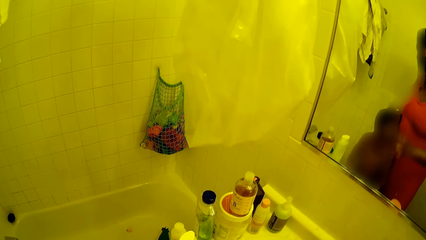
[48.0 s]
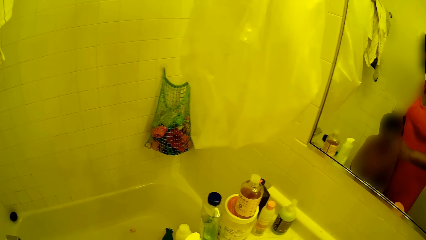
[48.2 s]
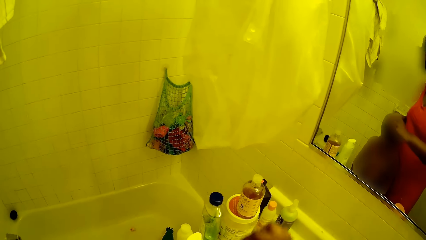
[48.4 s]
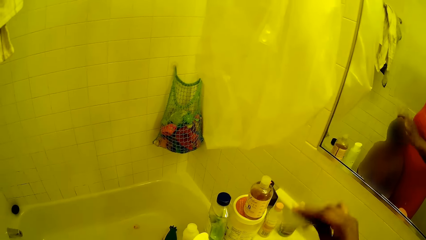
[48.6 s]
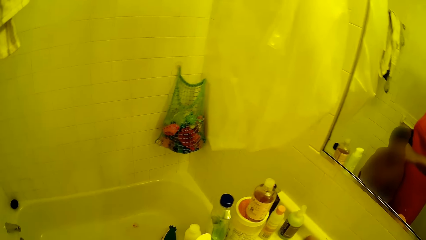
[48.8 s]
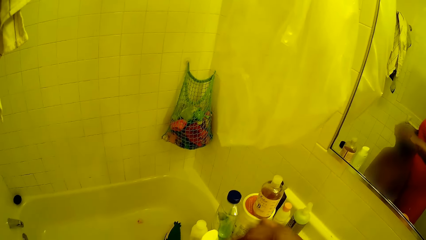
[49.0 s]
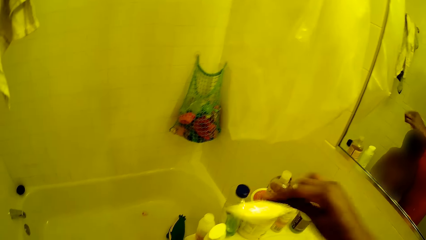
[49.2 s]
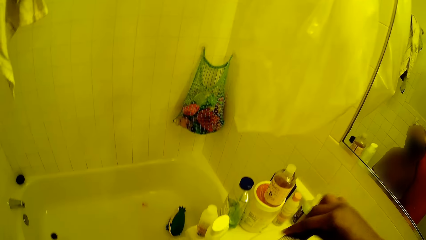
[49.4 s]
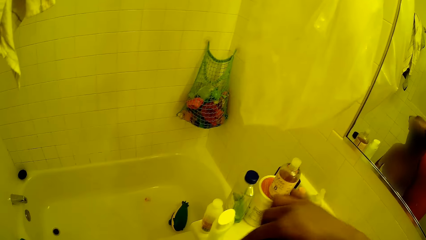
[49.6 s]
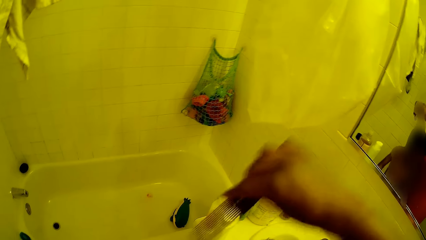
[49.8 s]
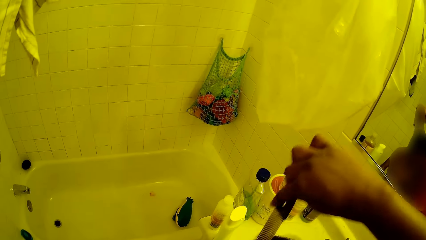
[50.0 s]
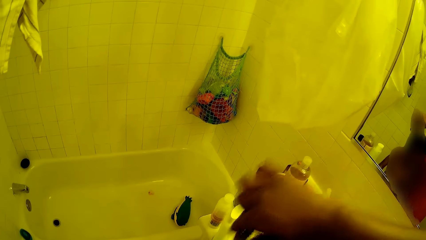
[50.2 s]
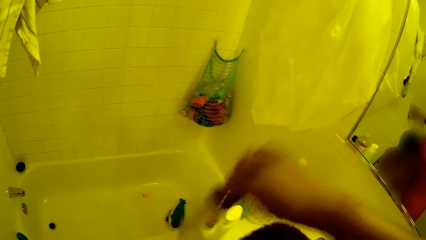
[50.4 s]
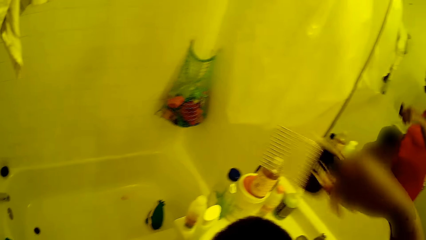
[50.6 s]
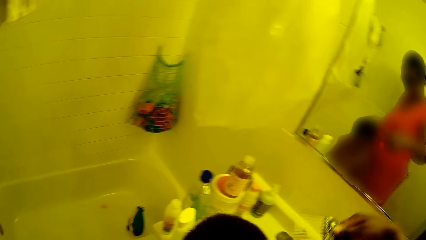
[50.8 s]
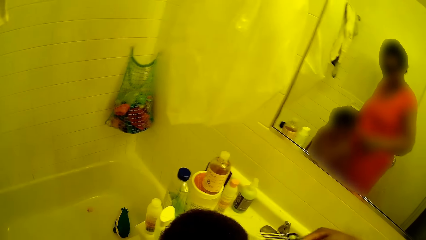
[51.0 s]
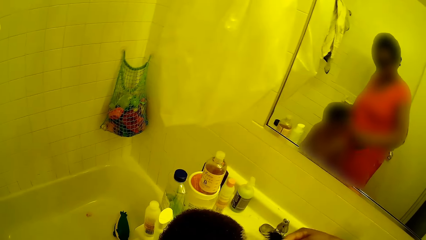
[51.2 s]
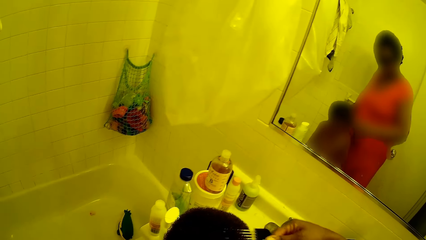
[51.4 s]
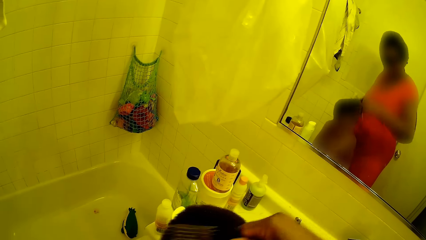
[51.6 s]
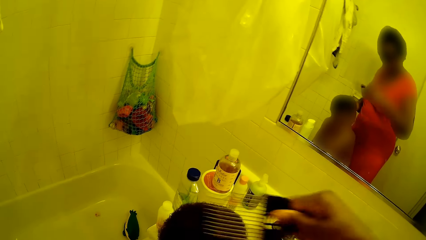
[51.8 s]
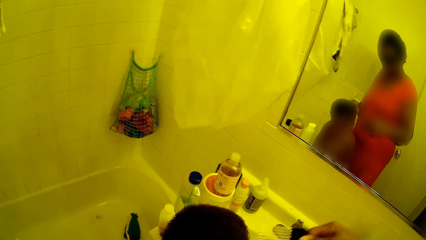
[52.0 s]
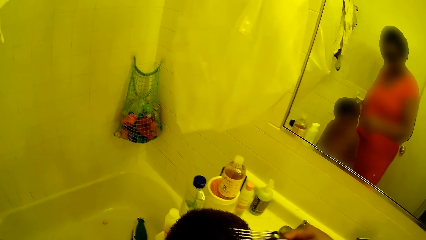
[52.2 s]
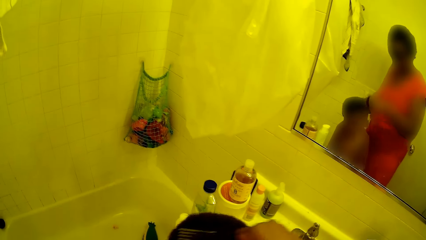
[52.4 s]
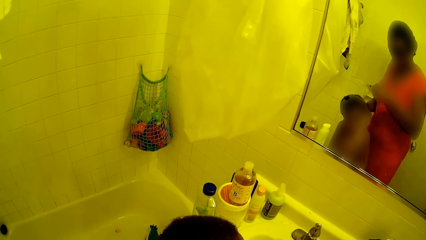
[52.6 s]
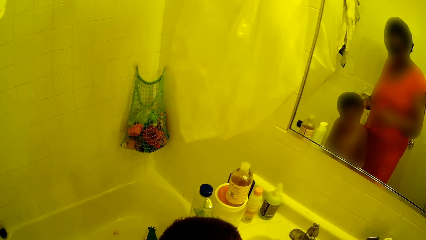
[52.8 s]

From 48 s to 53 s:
The camera wearer combs the hair of the boy with the comb in her right hand.

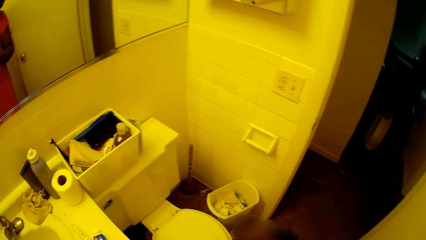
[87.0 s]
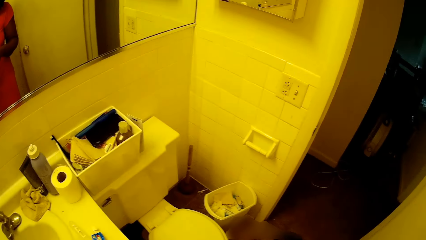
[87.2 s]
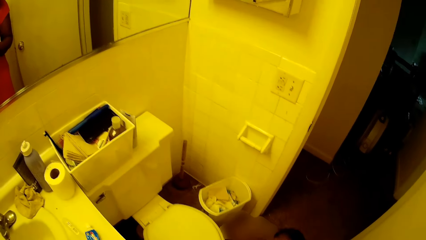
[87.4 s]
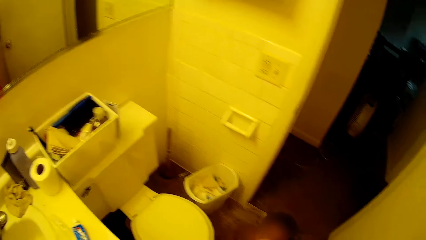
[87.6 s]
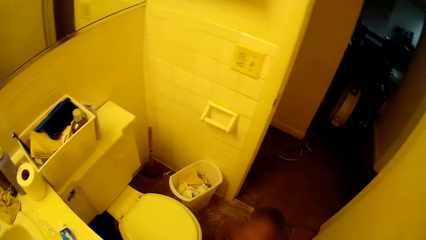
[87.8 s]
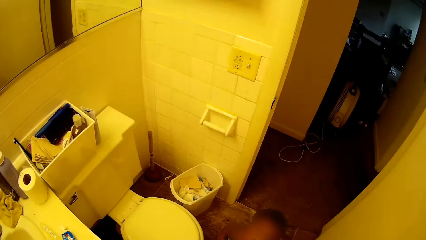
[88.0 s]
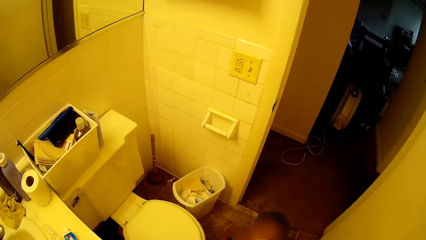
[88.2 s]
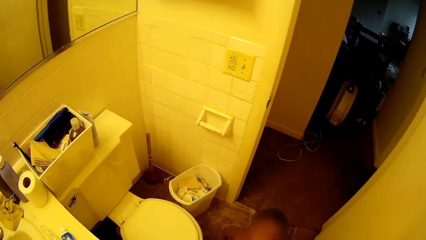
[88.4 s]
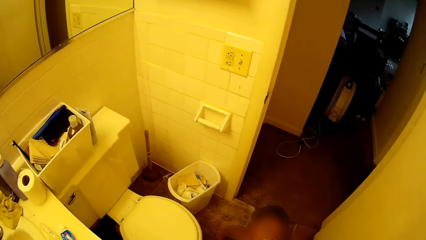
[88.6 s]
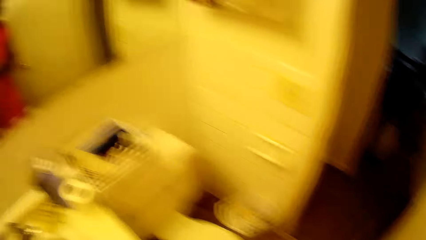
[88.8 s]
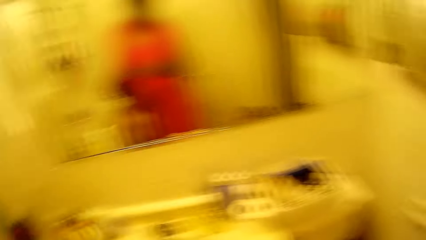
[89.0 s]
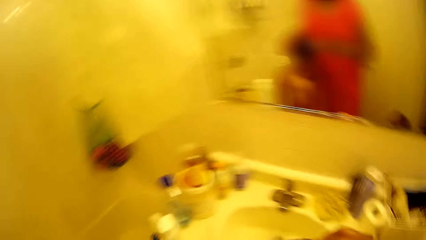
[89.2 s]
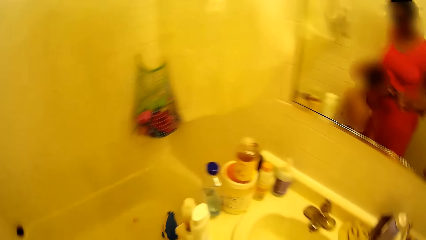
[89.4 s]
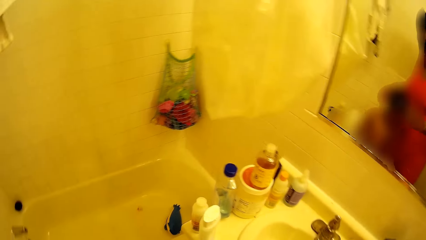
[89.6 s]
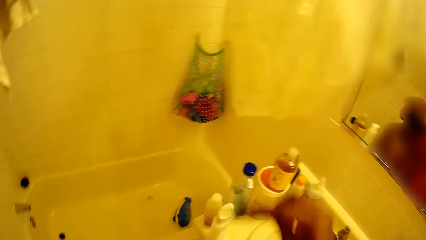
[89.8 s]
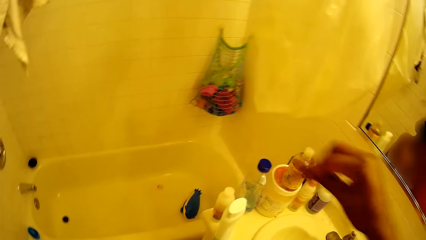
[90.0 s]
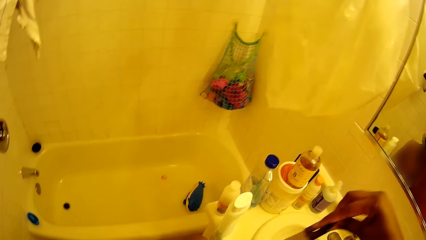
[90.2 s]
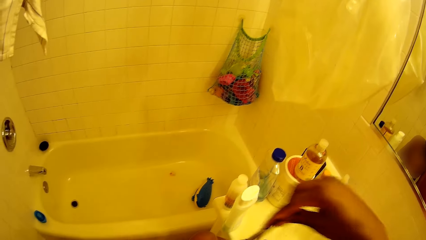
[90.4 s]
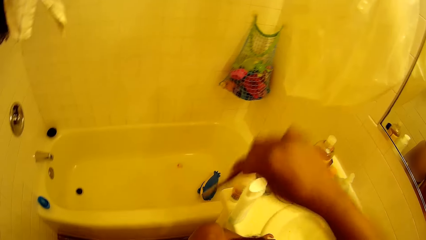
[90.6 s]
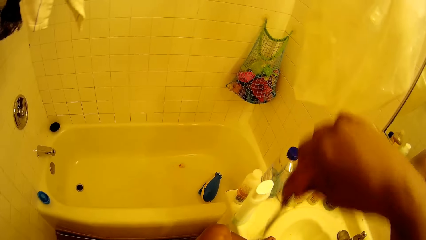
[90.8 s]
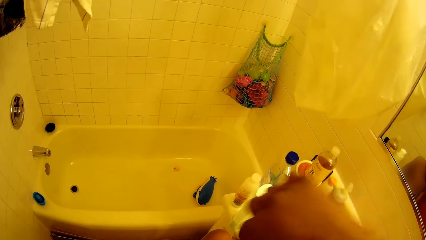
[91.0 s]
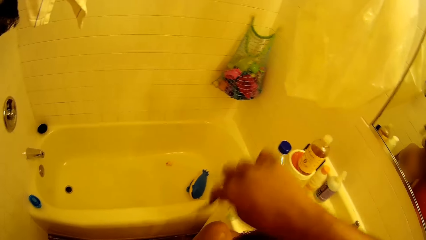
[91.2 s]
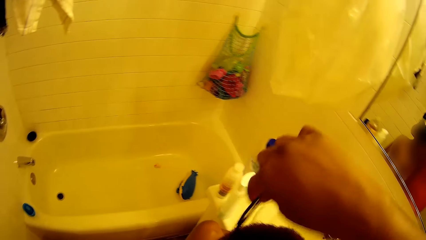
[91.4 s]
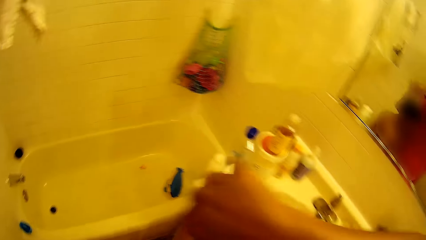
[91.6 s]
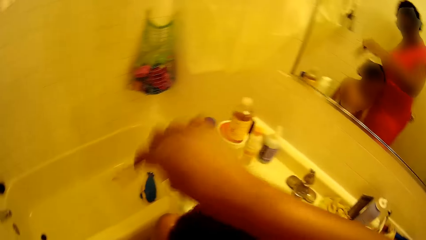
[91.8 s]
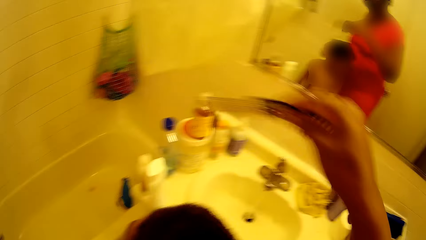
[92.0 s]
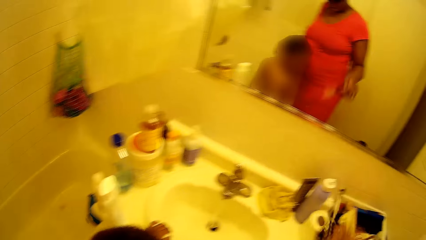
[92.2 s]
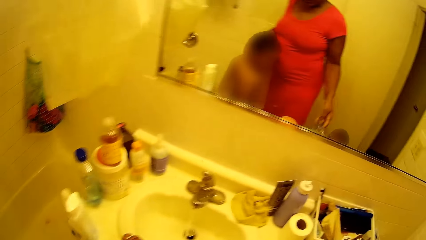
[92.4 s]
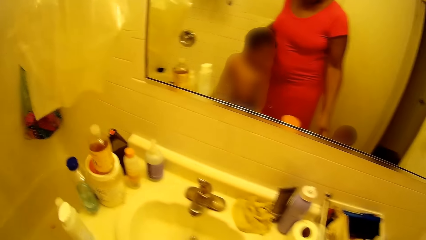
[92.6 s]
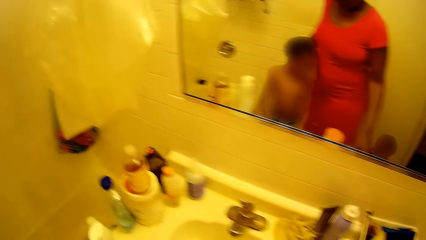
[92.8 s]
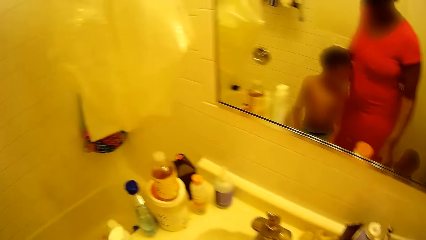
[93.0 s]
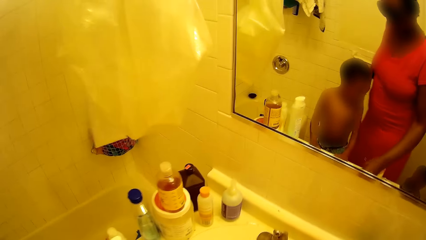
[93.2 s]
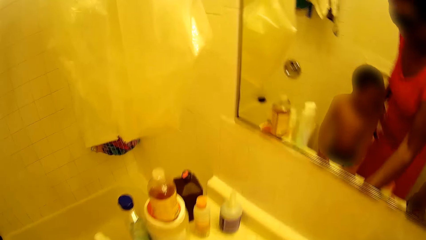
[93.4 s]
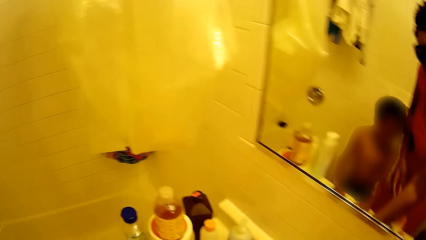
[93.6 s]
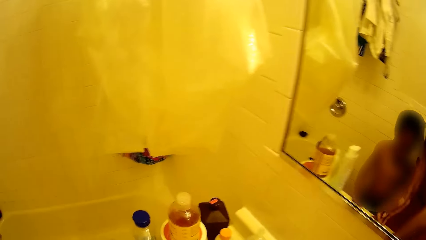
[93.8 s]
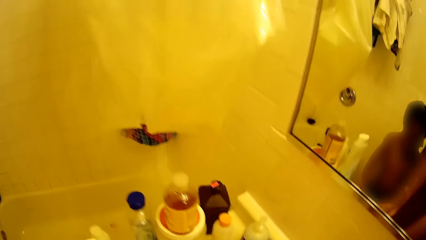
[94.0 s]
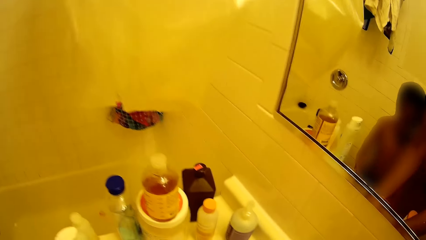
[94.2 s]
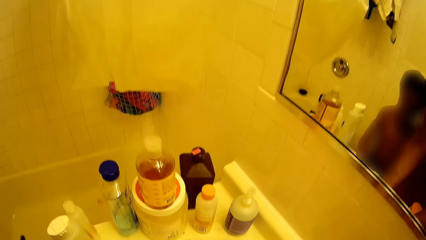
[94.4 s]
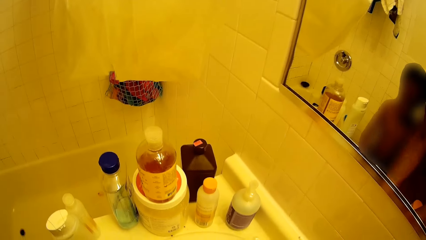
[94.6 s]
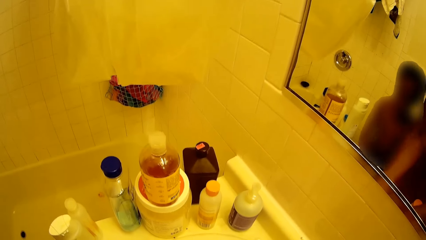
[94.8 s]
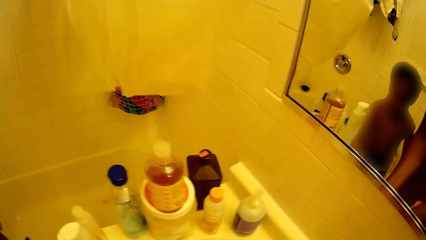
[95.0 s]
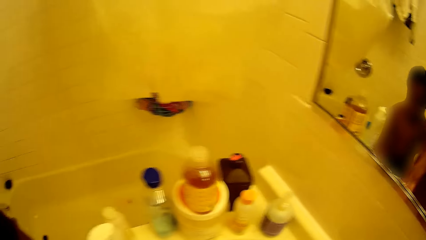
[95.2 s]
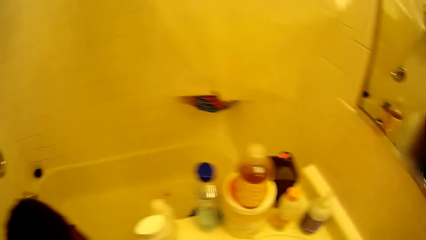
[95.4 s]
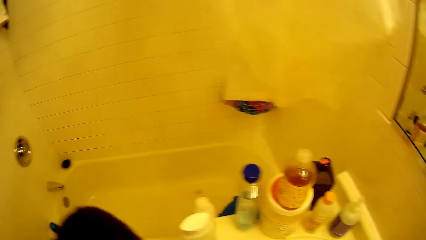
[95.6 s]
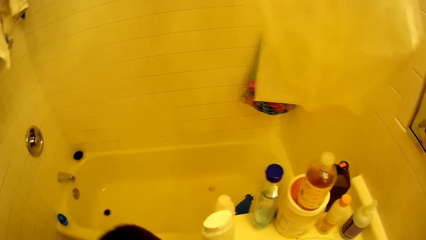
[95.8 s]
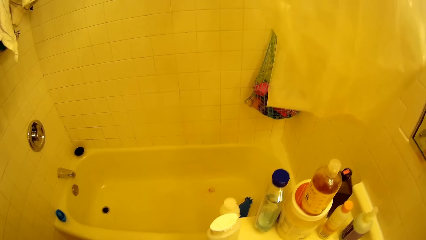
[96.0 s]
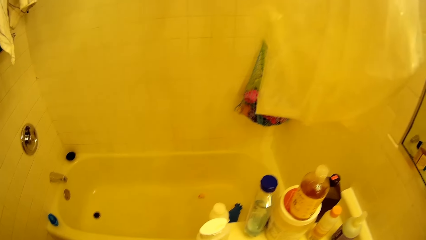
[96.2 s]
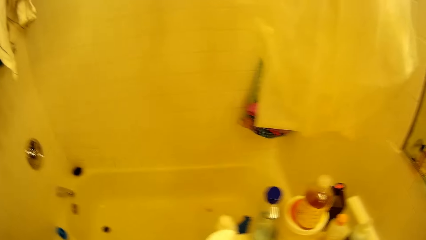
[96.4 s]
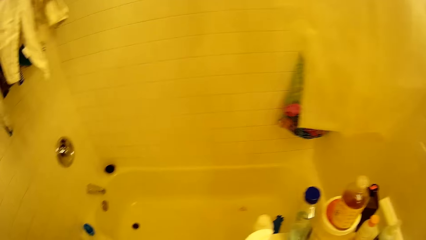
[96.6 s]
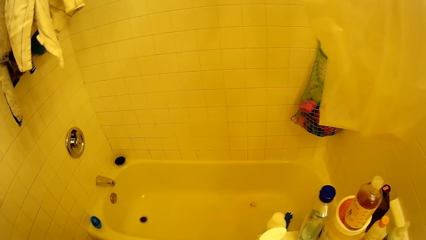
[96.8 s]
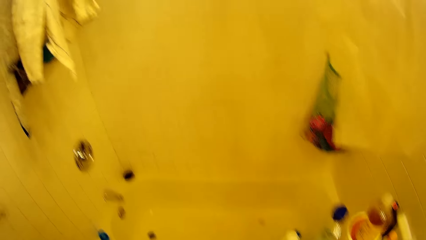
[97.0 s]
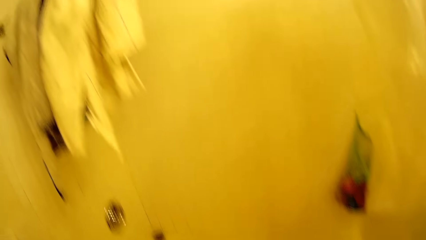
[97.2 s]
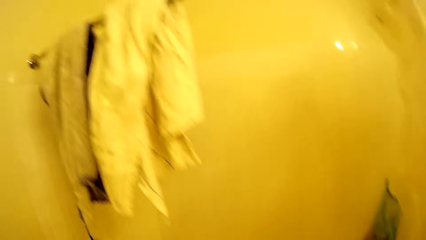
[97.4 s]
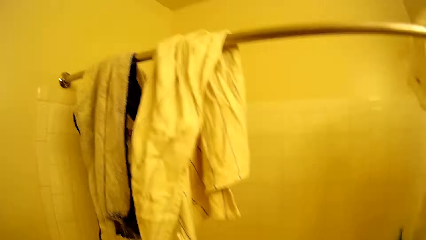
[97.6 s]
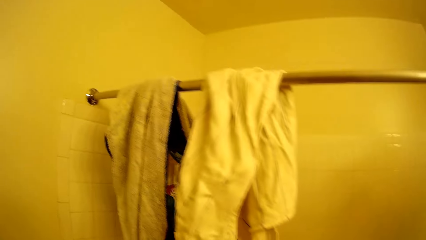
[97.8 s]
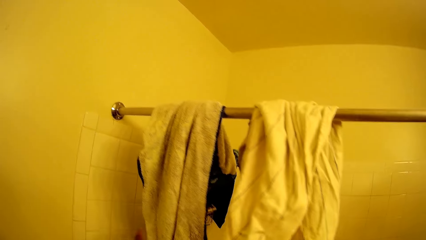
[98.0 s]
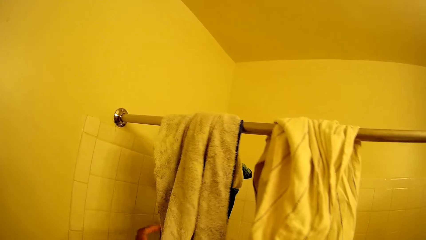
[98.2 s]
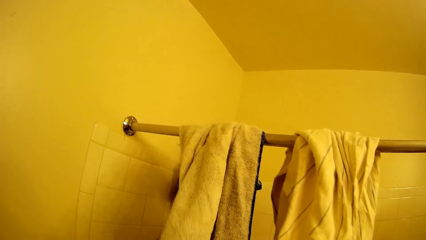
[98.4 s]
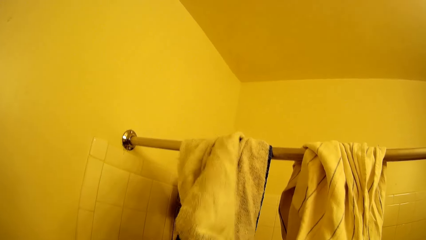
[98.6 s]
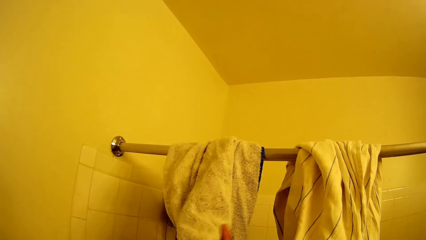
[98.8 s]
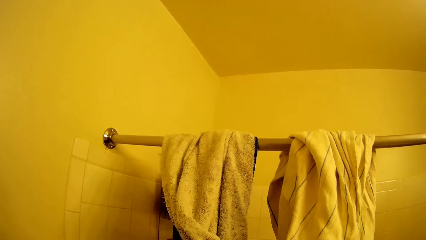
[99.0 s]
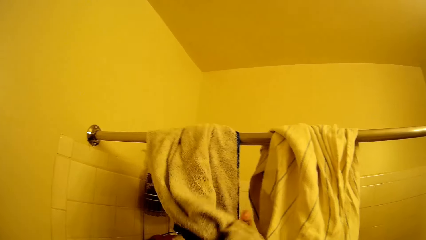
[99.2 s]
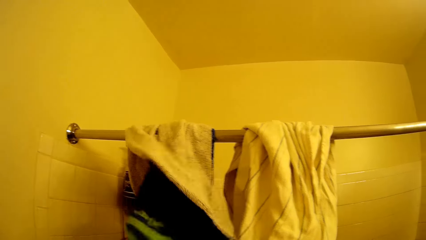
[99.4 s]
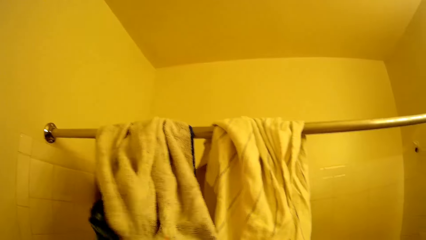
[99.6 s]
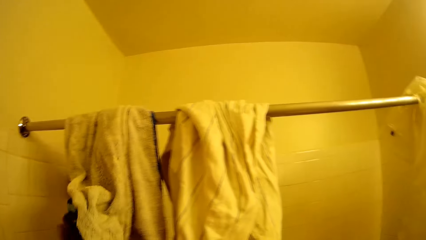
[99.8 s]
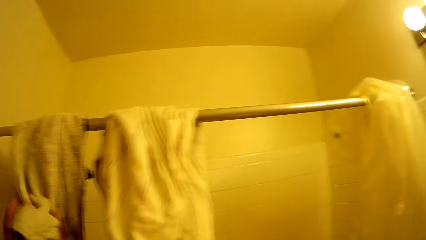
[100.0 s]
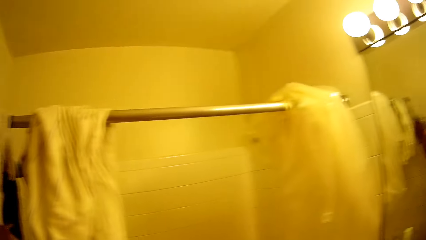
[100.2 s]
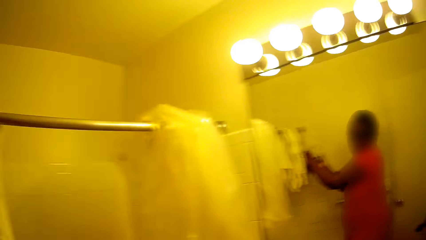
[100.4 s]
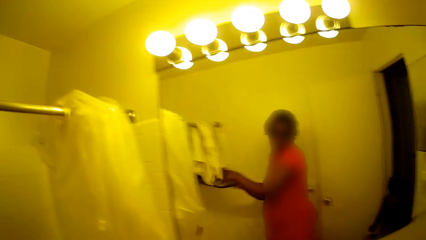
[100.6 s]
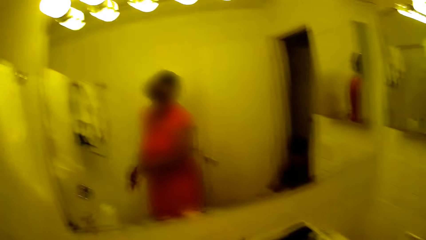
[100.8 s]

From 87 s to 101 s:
The camera wearer stares at the litter bin. She combs the hair of a child. She drops the comb on the sink with her right hand. She interacts with the child. She rubs both hands on a towel on a rail in the bathroom.
